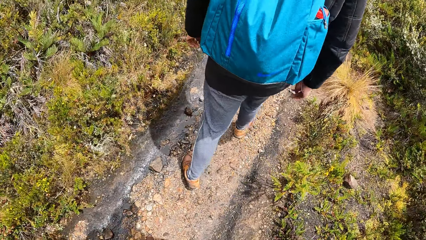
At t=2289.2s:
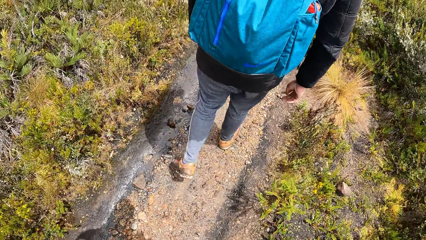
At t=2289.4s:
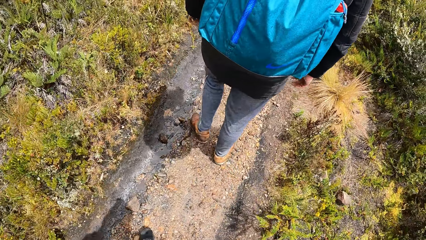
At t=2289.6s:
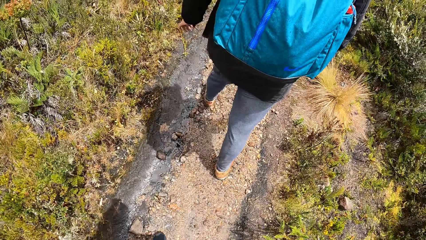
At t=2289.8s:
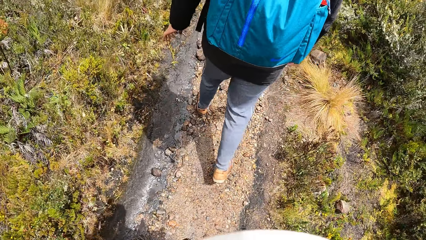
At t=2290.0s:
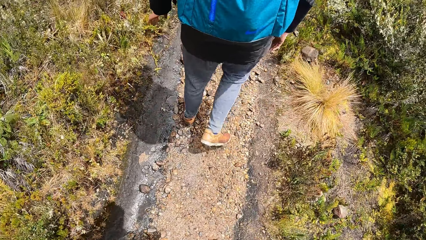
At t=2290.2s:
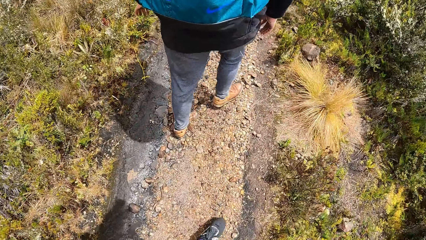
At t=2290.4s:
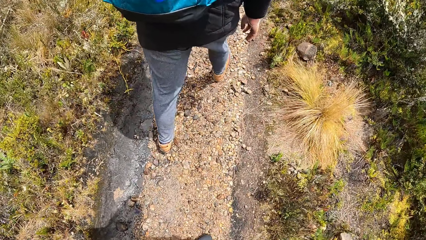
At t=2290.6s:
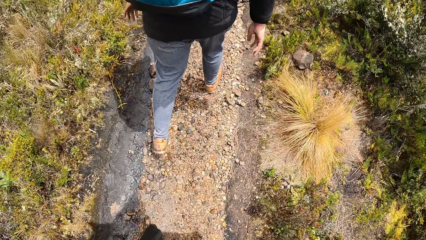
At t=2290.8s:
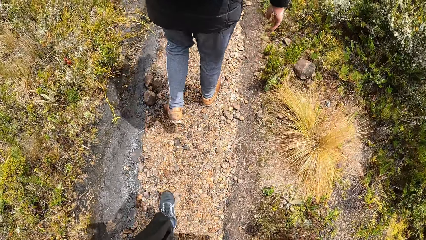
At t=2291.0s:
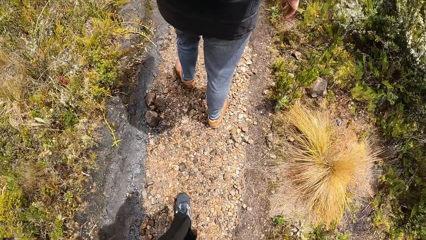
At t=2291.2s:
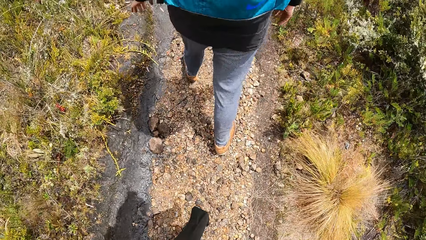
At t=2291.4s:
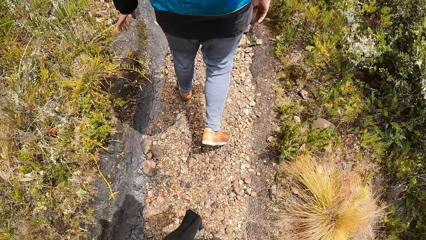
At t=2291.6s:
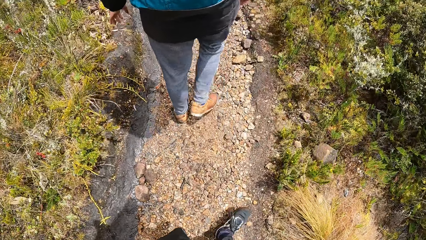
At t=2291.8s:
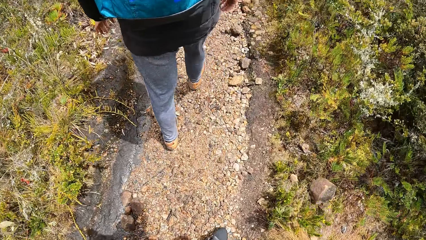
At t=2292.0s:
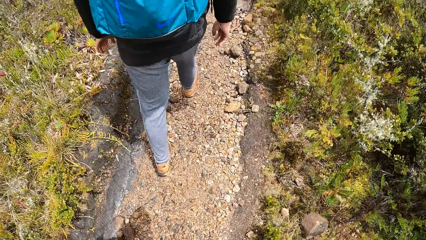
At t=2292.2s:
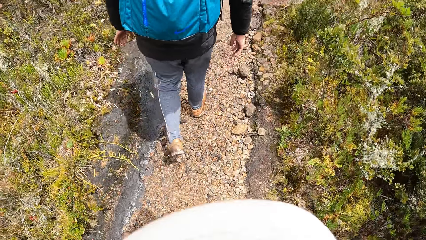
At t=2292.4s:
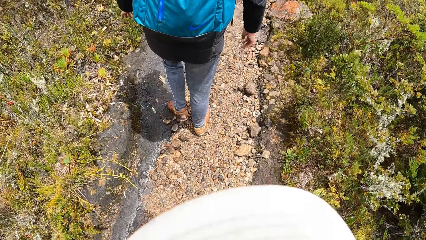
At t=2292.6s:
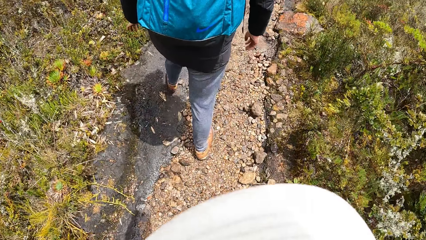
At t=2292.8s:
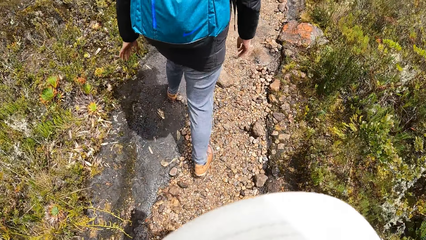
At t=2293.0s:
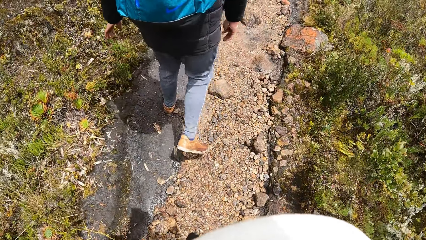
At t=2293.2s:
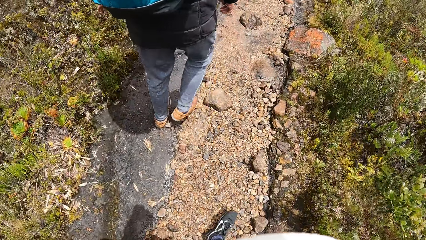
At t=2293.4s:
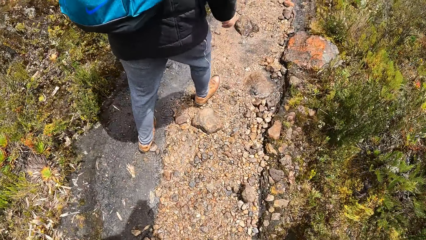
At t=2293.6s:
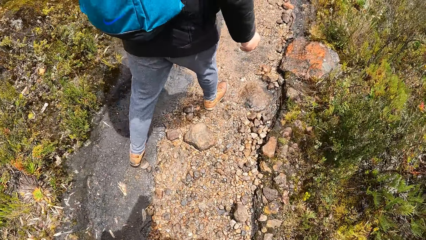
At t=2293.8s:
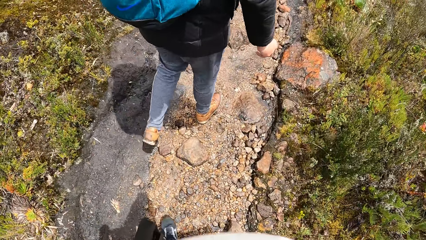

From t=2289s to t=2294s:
The camera wearer moves around.

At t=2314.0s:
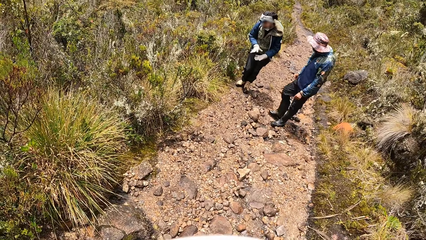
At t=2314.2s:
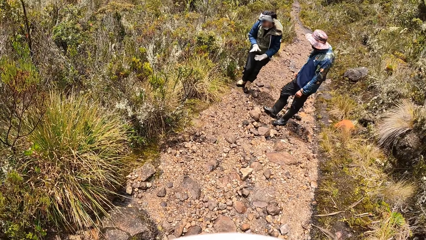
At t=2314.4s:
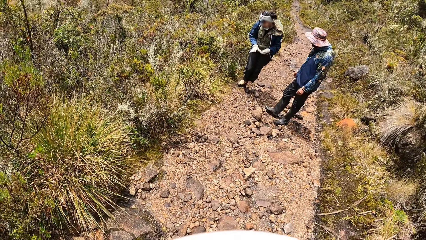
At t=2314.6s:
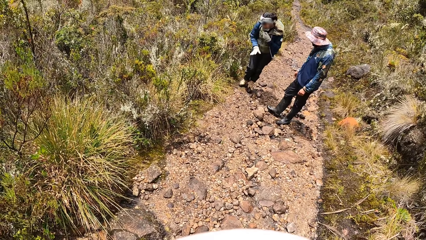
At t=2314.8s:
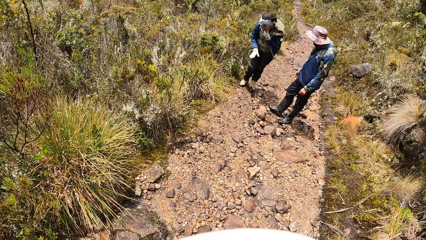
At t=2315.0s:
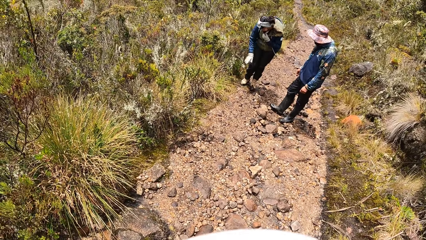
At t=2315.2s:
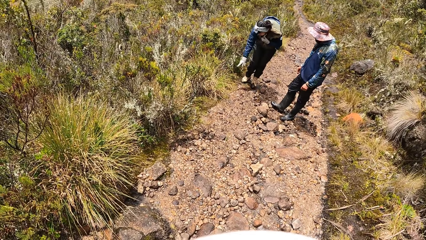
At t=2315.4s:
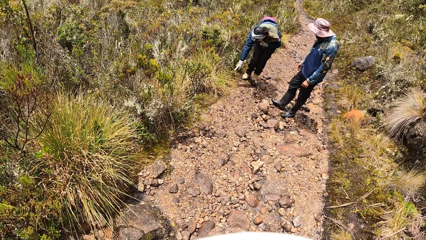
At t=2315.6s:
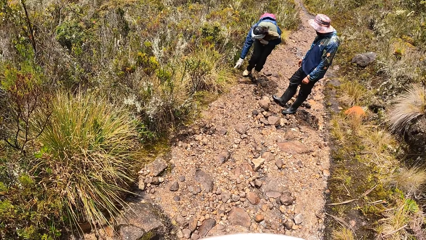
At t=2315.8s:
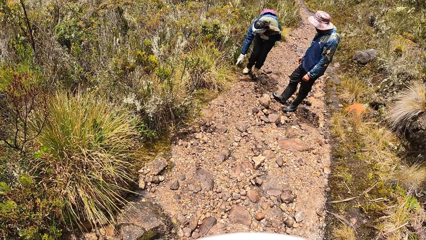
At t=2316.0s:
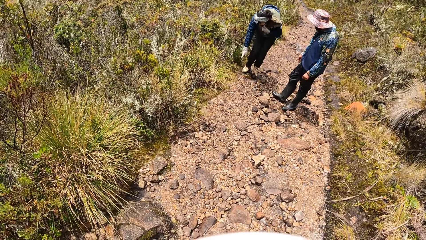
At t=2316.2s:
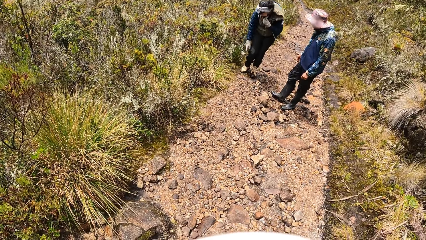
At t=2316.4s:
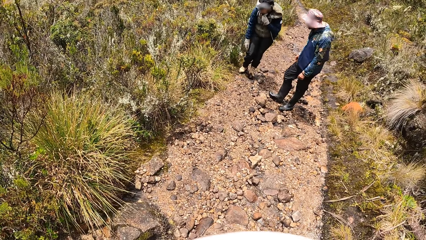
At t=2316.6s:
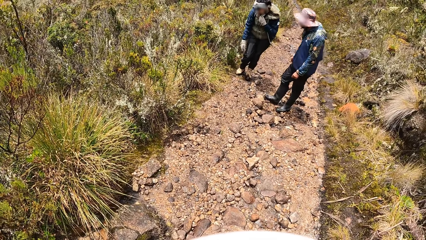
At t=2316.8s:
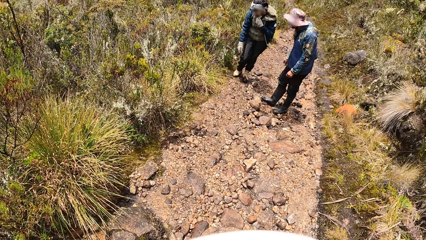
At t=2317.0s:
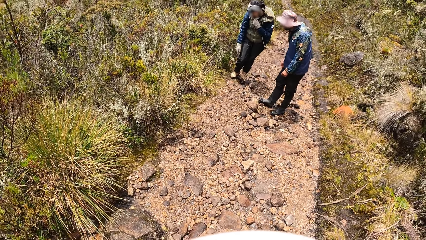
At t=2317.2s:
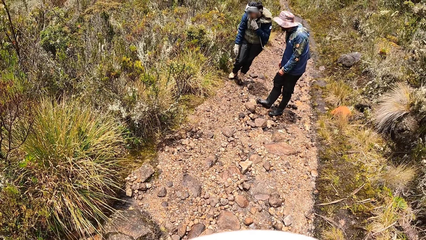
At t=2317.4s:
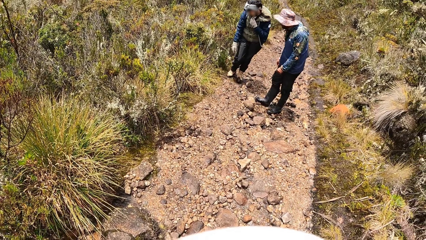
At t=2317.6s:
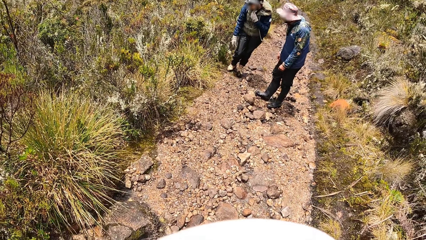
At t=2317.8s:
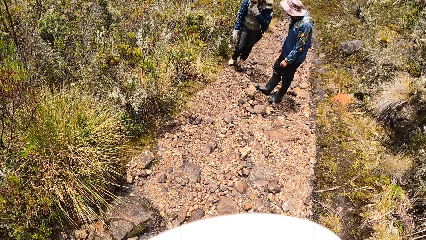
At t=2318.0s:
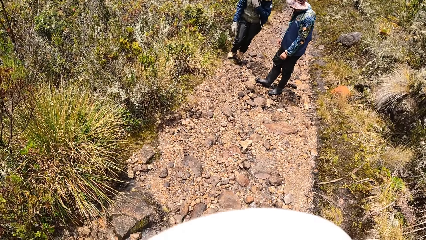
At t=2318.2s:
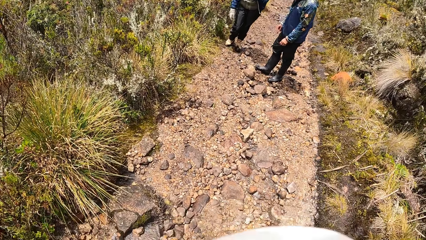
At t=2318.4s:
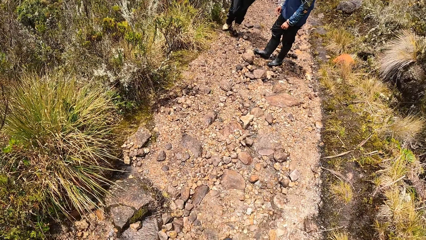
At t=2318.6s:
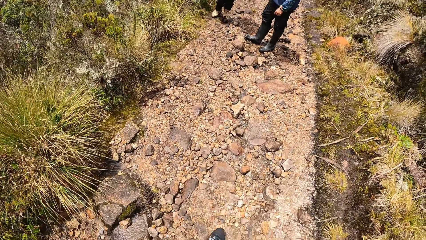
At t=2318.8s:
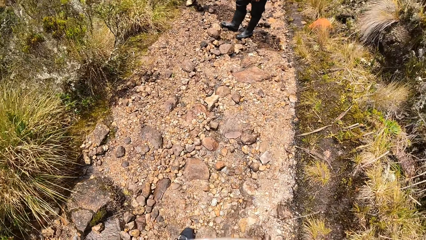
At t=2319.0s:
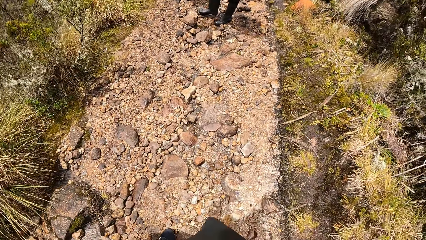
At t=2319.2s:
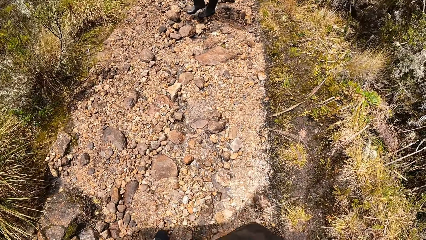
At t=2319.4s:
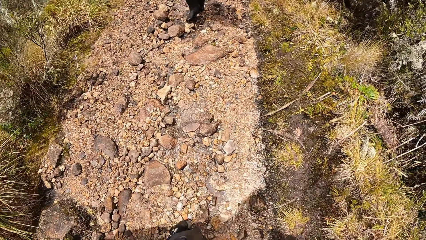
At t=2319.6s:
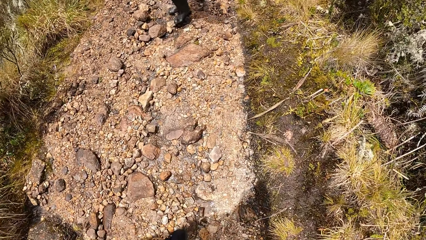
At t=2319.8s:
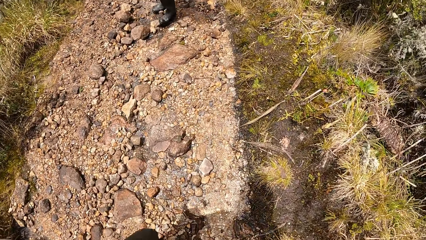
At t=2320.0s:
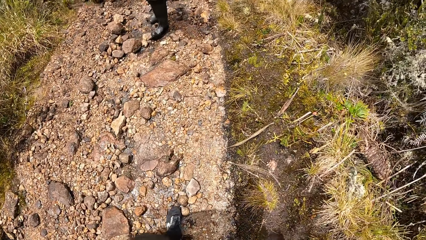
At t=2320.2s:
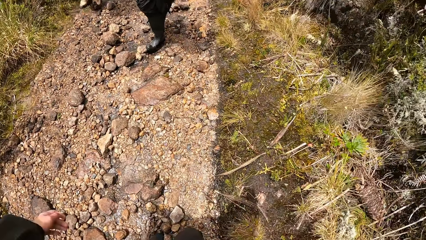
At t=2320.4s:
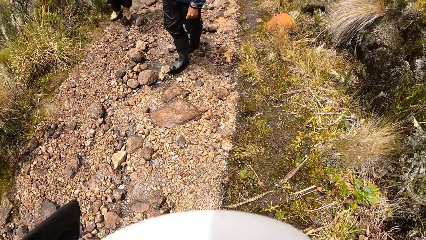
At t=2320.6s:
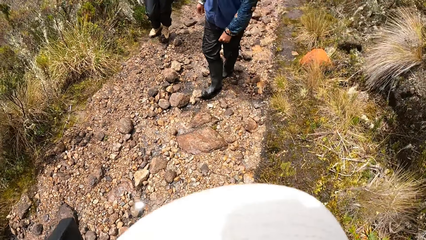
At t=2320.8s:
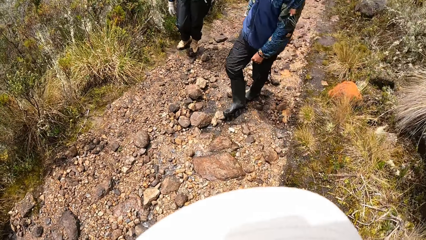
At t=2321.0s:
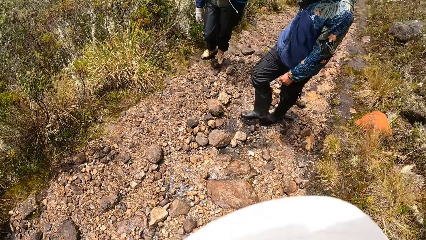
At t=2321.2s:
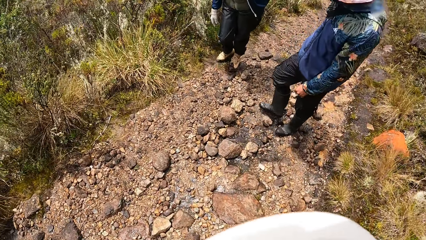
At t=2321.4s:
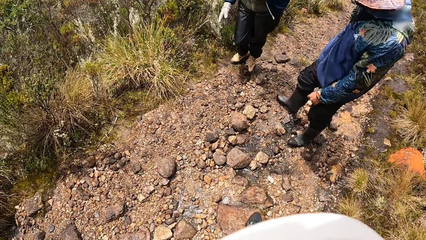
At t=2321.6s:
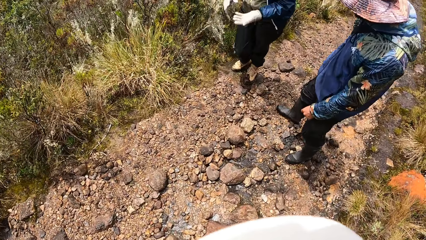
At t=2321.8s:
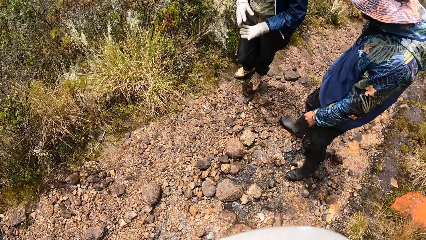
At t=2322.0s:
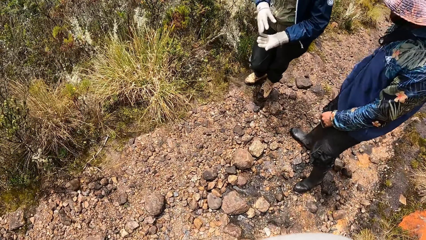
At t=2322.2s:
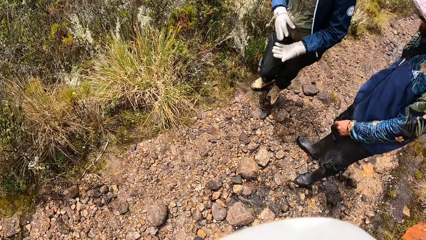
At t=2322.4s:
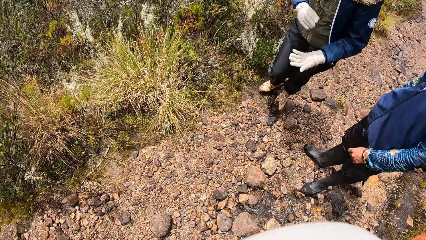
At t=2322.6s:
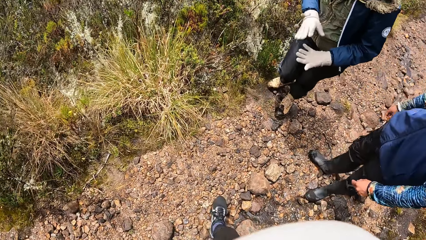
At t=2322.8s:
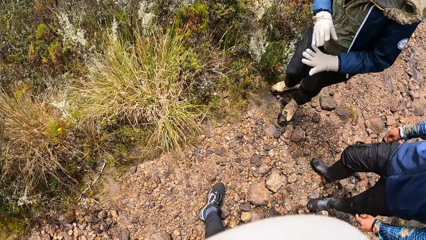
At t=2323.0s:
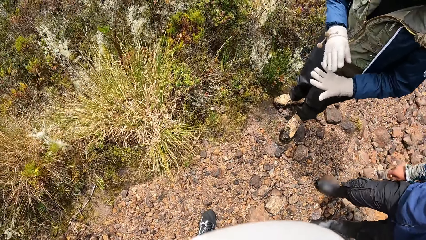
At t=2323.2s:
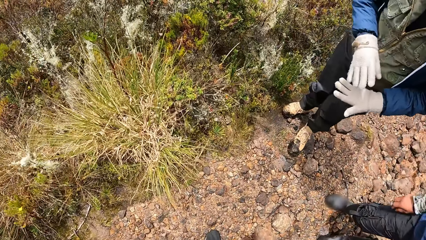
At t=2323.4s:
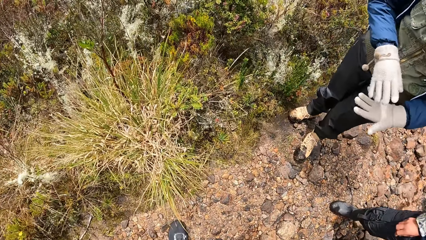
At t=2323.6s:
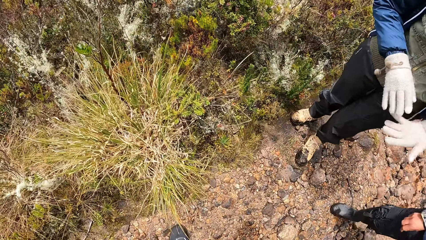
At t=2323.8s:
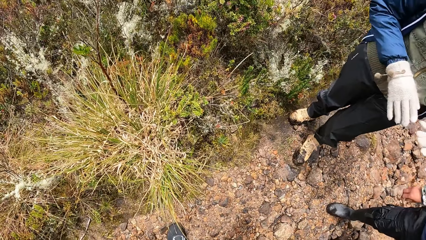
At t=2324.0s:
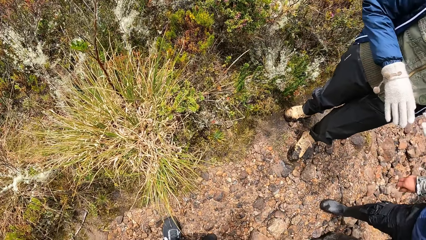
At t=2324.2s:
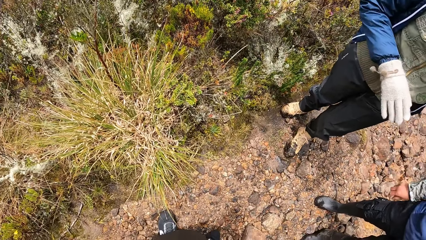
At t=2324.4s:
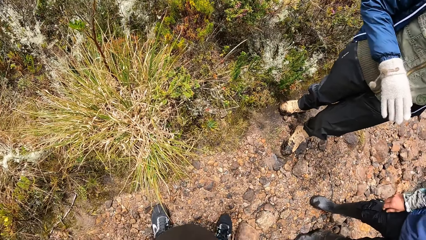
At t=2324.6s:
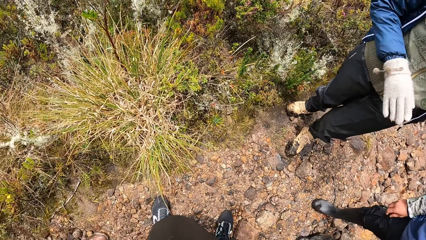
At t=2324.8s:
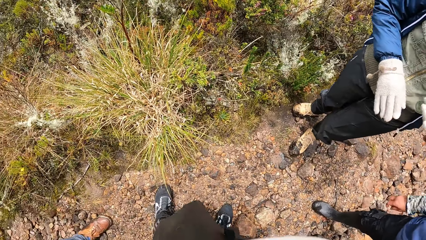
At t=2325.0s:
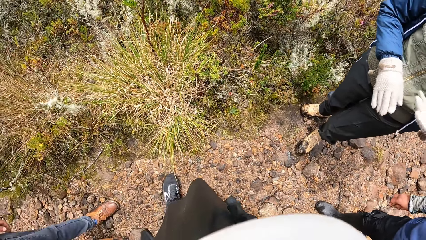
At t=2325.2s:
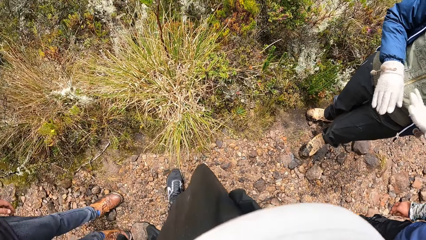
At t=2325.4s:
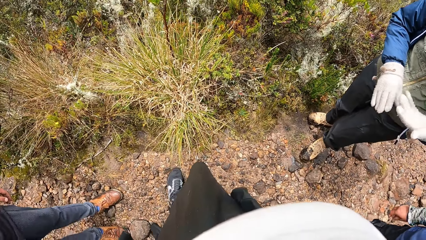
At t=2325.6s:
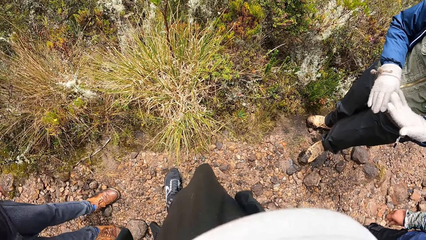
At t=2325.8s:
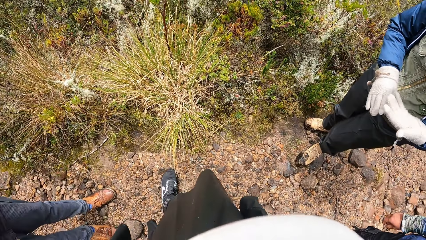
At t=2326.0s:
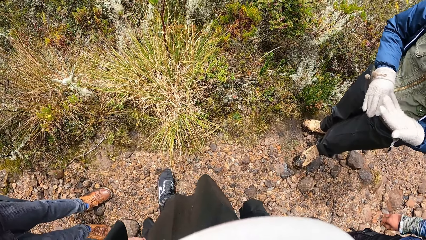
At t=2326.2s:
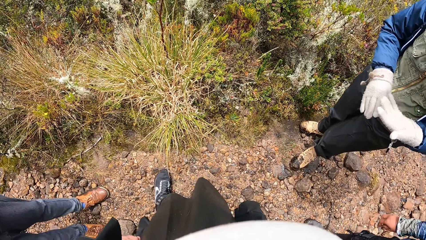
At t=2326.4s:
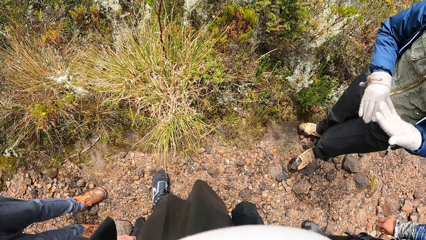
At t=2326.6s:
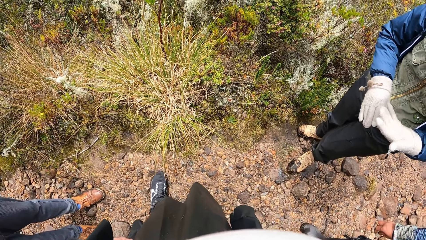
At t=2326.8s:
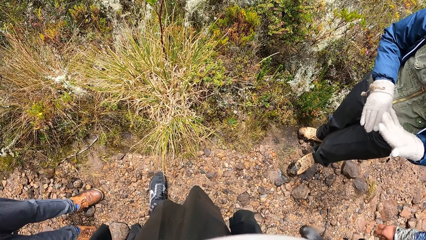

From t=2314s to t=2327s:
The woman points towards the floor with her right gloved hand and interacts with the group of people.
